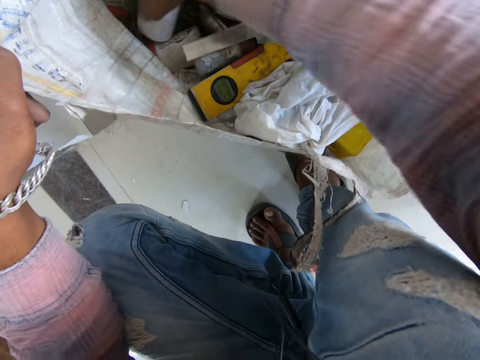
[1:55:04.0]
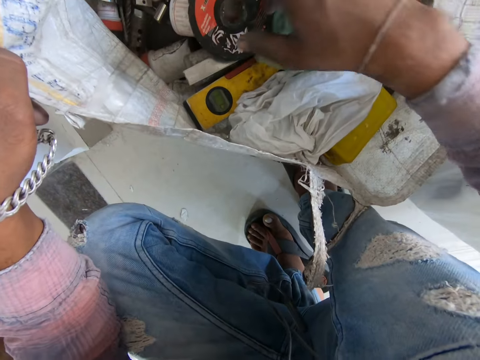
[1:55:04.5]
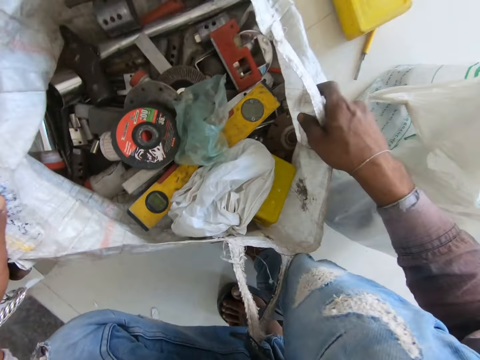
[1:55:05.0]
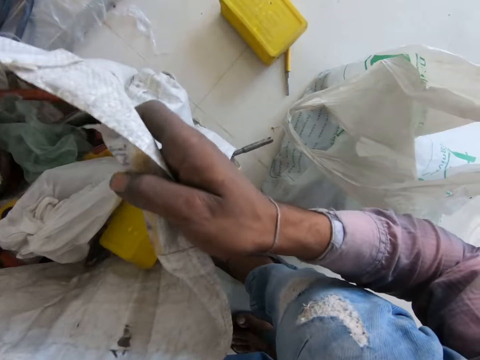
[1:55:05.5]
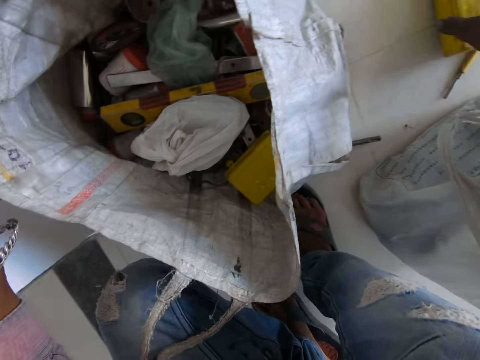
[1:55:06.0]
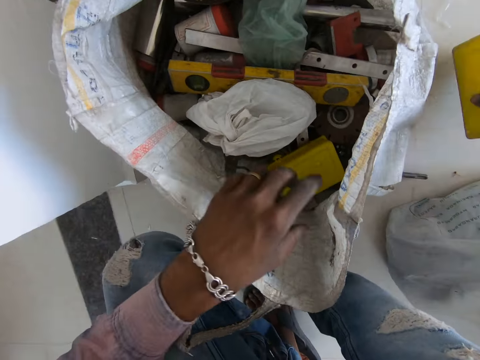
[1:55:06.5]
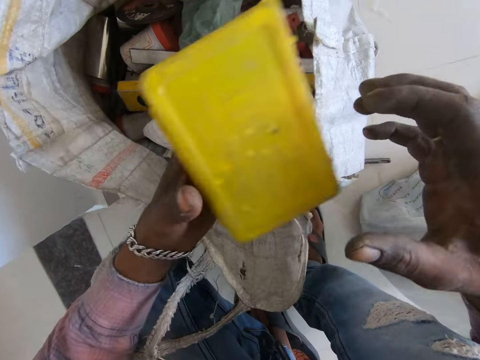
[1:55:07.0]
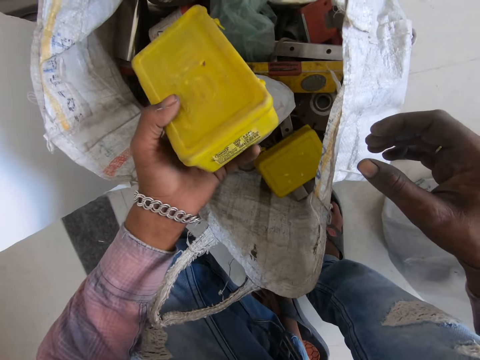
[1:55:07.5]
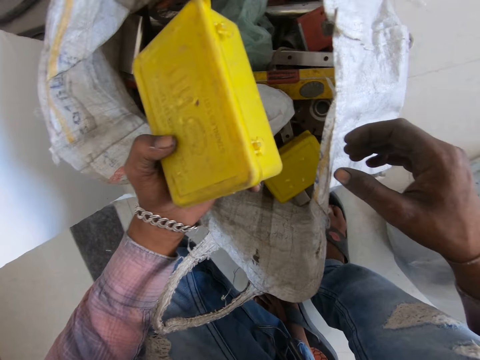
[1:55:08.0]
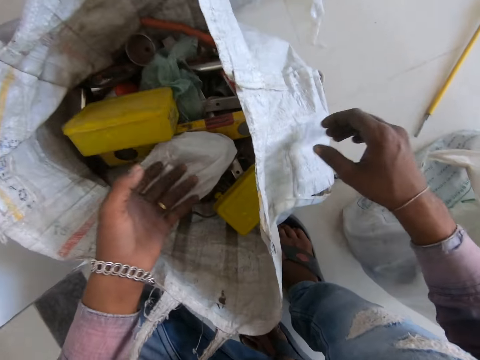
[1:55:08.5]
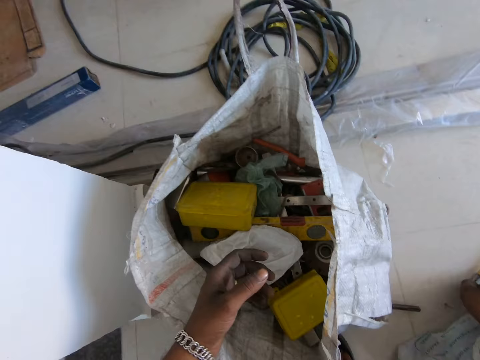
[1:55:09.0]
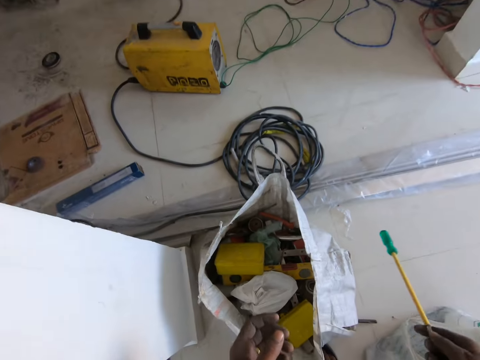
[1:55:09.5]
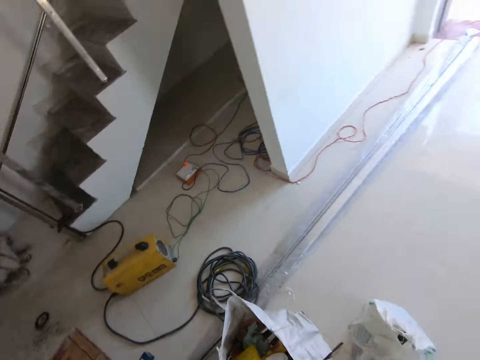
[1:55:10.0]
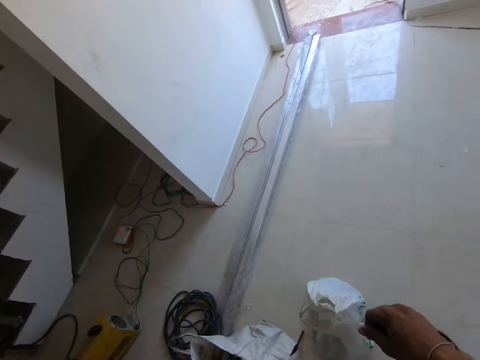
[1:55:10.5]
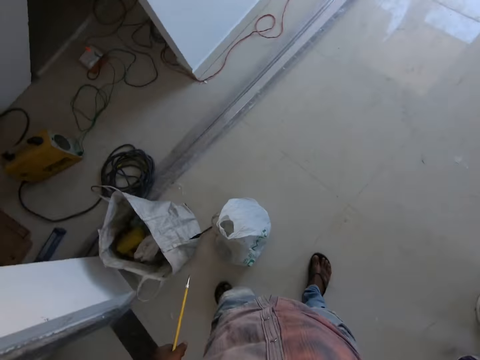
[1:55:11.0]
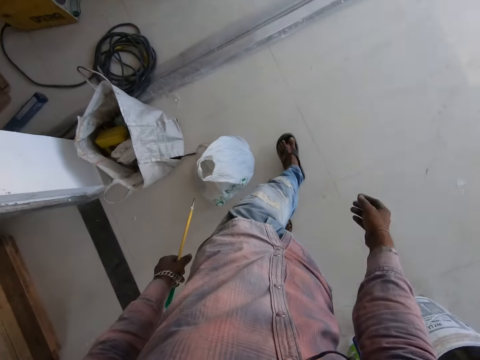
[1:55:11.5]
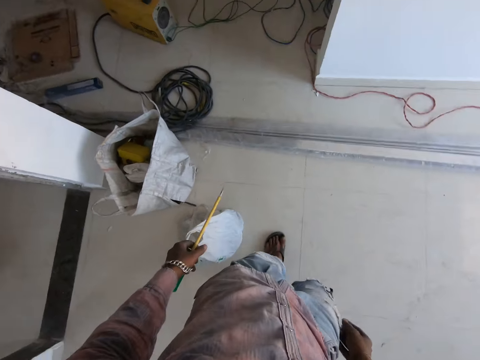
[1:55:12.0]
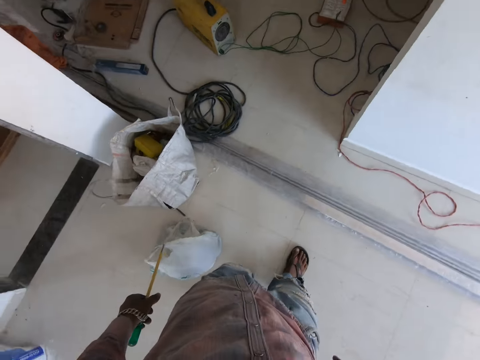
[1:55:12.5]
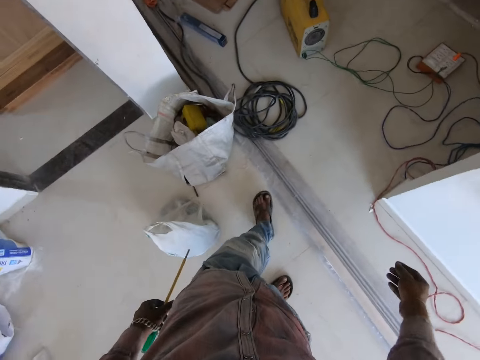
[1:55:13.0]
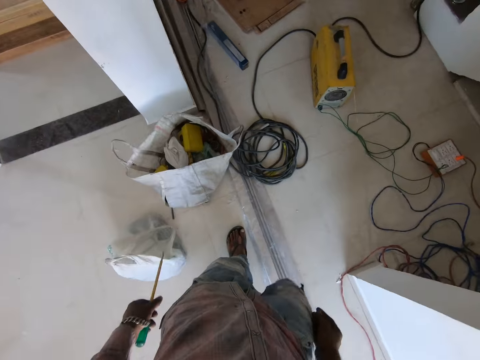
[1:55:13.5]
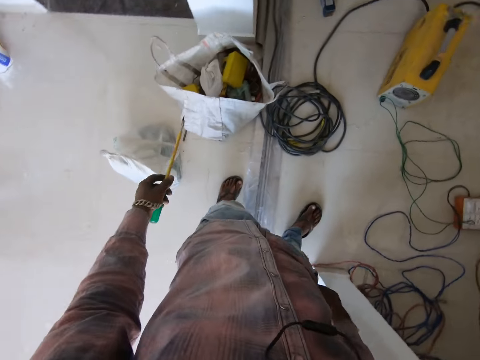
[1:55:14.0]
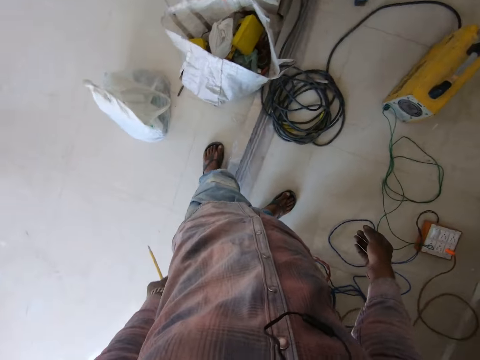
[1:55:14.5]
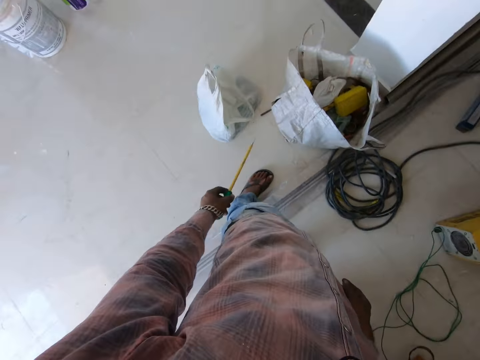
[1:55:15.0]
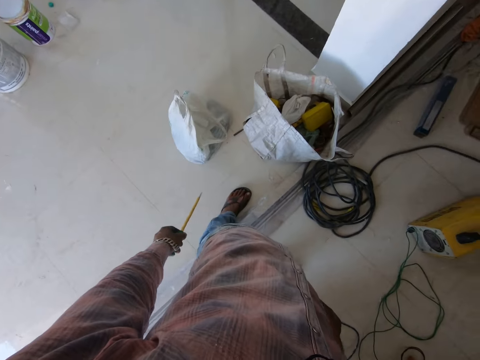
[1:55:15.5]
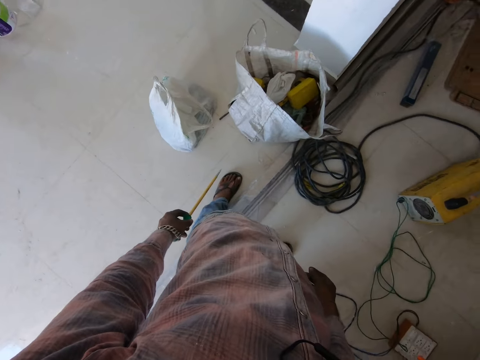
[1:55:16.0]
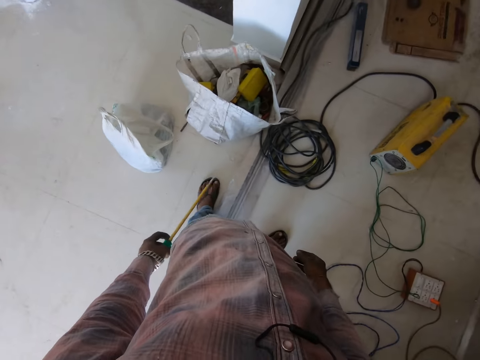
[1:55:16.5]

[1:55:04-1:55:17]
The camera wearer picks up the bag and puts the bag down. They pick up the can from the ground. They hold a toolbox. They put the can in the bag. They pick up the screwdriver. They stand up, walk around and stop walking.

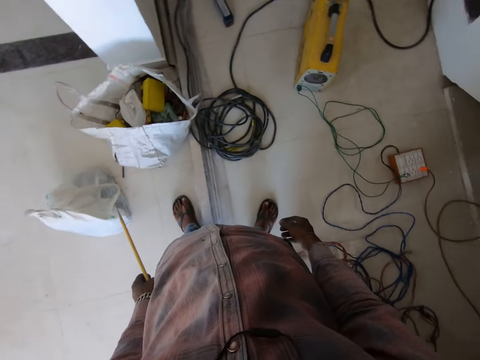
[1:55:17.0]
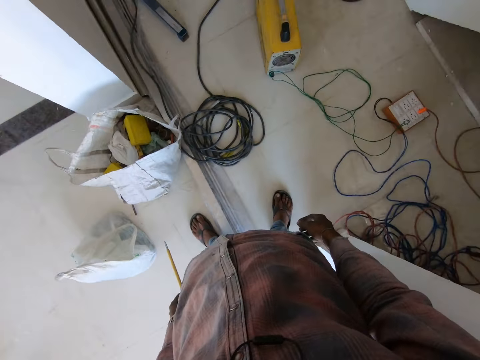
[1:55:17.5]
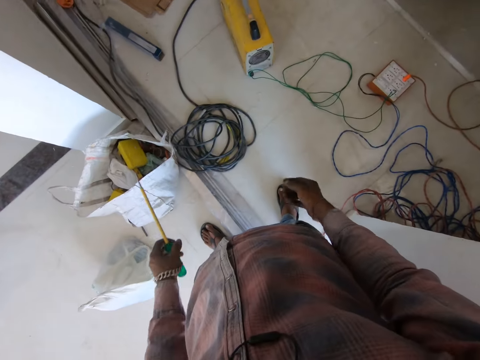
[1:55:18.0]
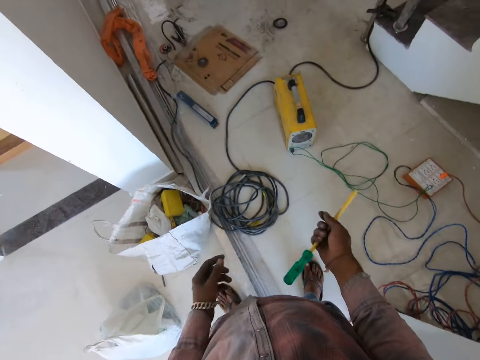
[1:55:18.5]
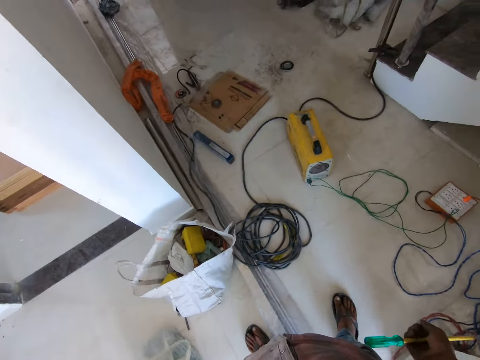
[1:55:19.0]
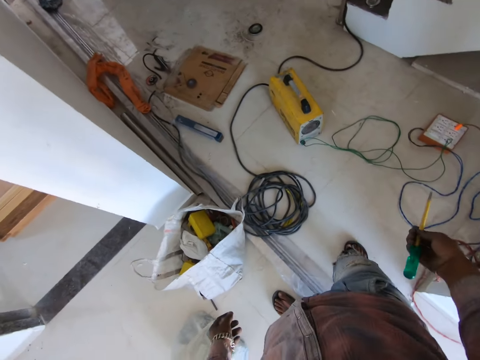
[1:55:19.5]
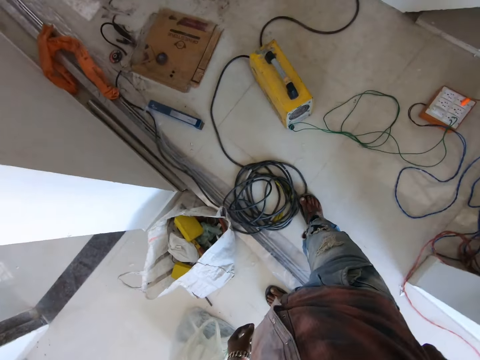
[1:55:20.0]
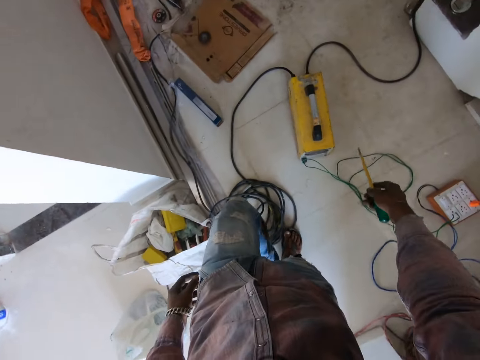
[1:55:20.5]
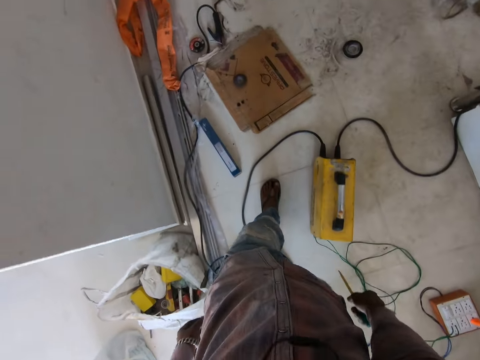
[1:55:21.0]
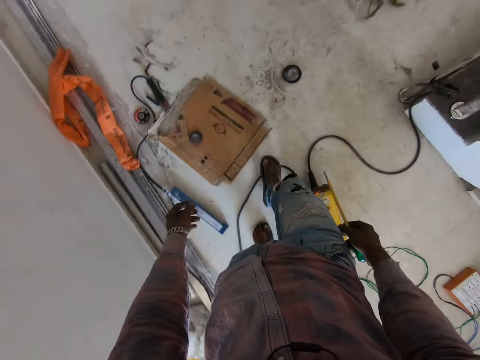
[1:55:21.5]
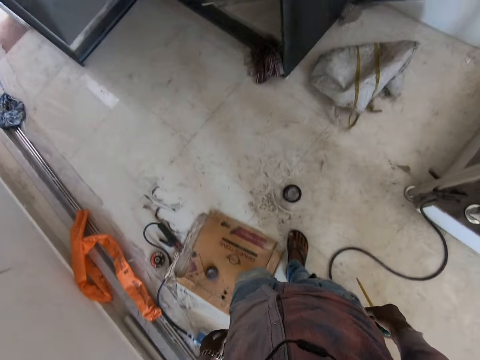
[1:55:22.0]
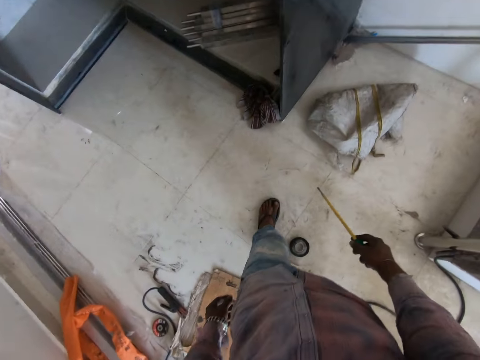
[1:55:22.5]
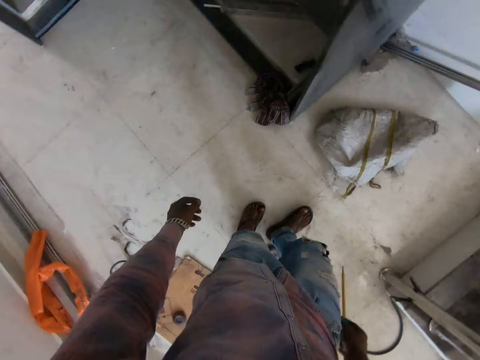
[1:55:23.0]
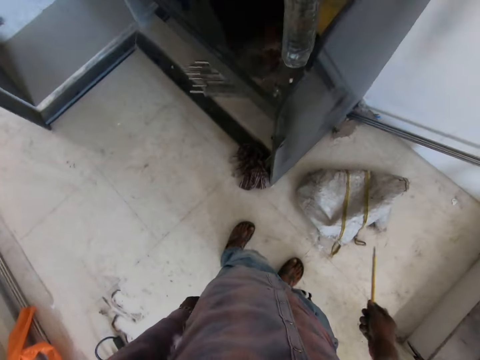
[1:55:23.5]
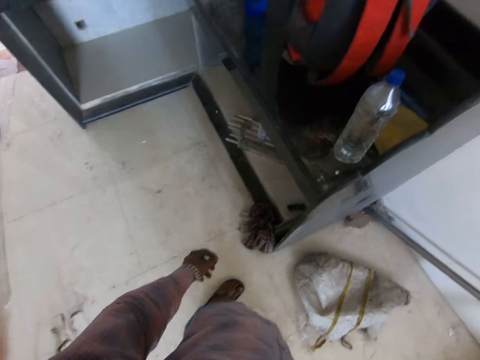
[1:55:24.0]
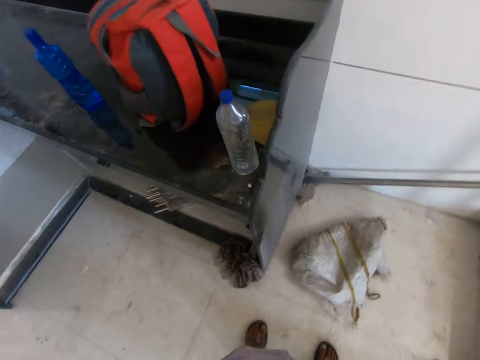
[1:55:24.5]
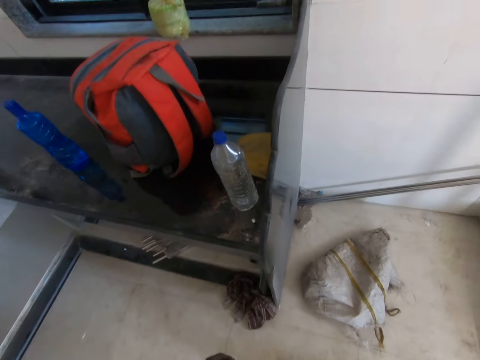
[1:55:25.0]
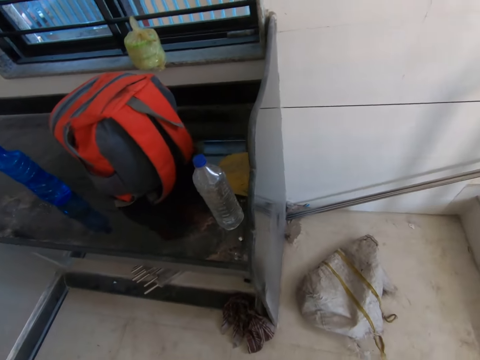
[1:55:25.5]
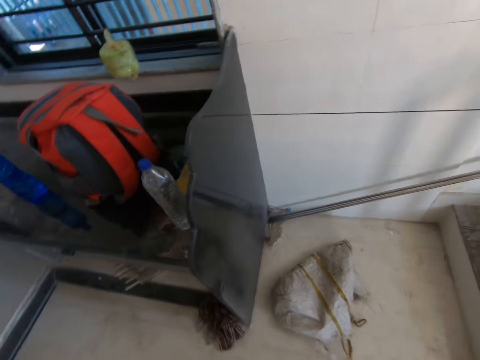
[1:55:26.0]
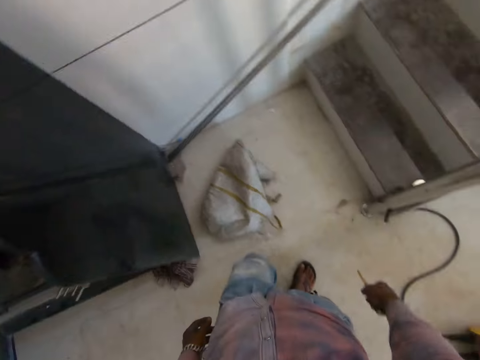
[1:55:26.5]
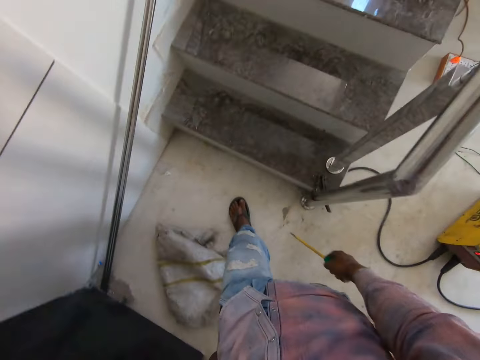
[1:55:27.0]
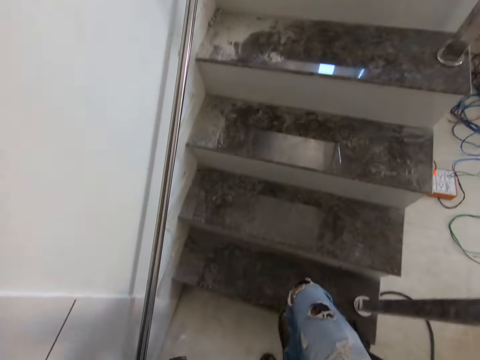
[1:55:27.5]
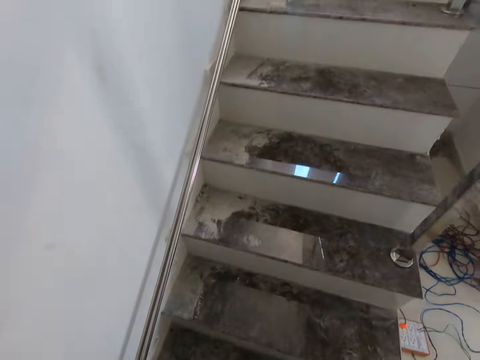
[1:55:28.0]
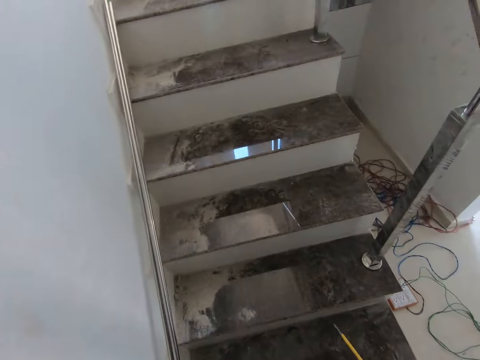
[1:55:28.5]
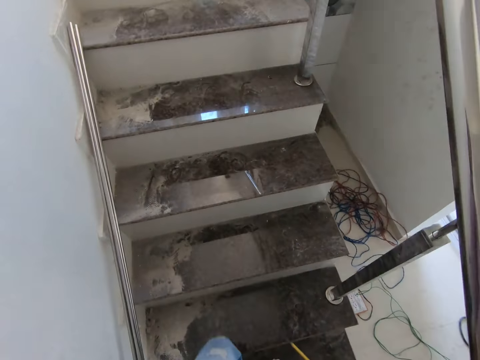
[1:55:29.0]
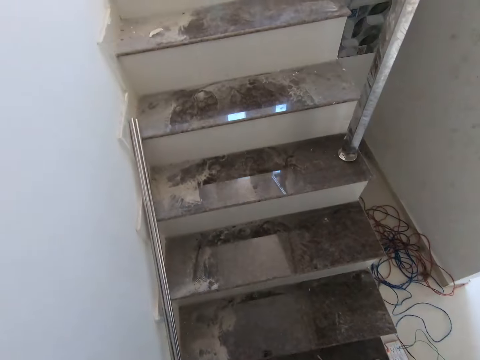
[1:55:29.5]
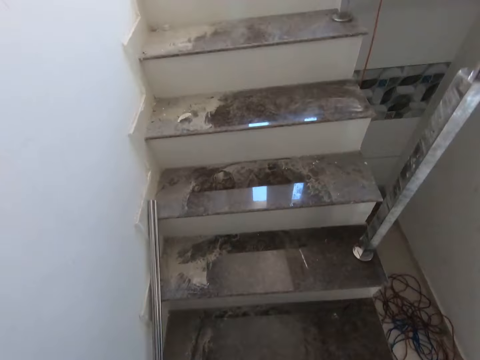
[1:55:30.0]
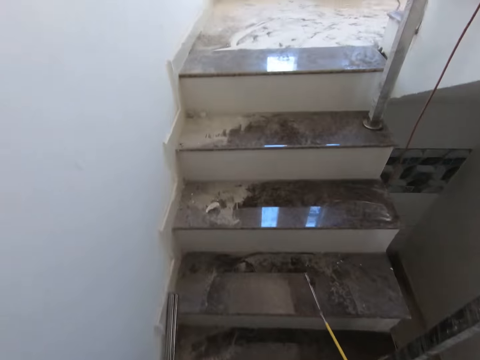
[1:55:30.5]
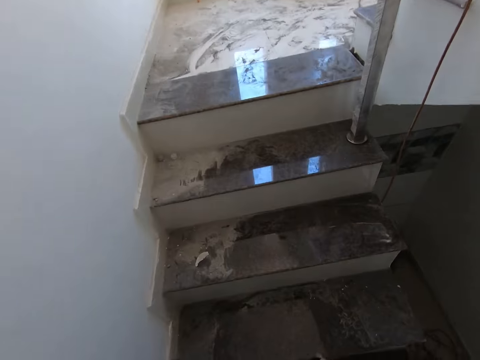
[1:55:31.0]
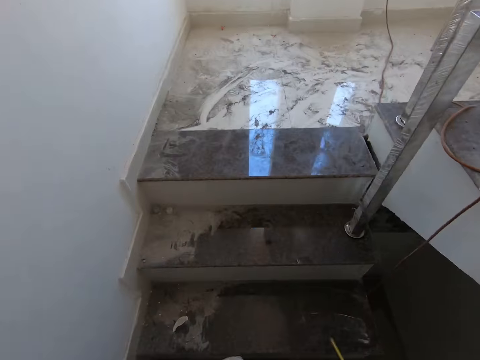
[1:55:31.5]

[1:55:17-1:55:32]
The camera wearer exchanges the screwdriver to the right hand. They walk around and stop walking. They ascend the stairs.
